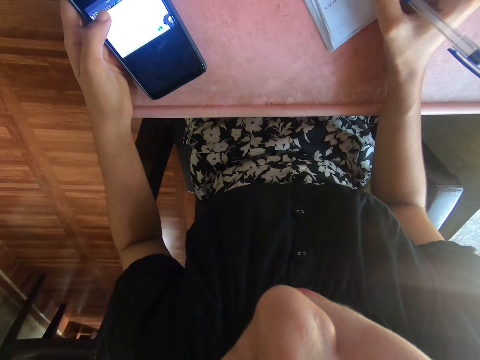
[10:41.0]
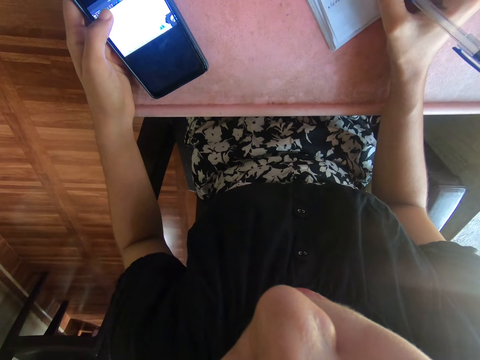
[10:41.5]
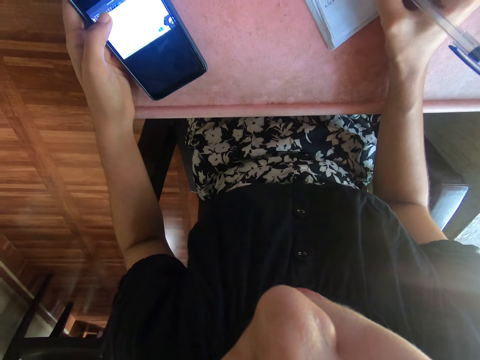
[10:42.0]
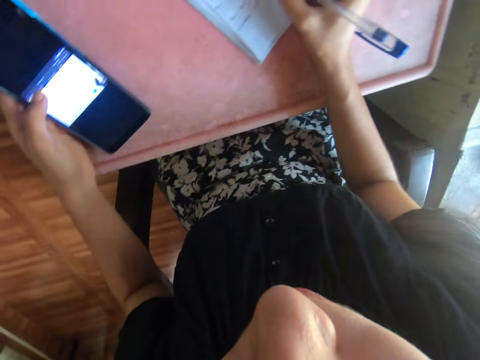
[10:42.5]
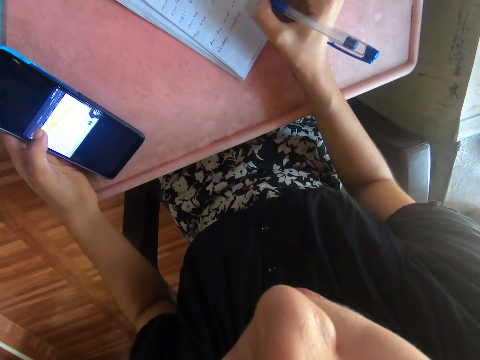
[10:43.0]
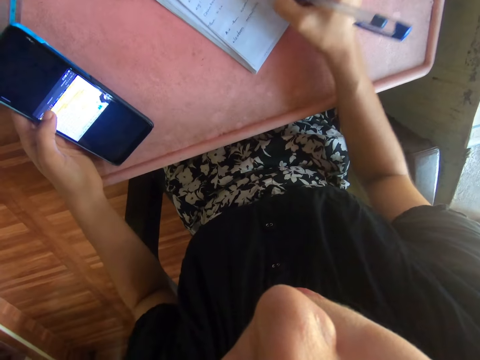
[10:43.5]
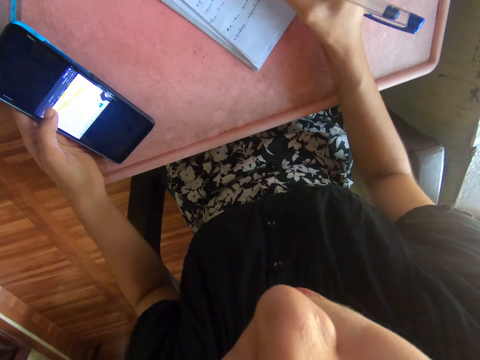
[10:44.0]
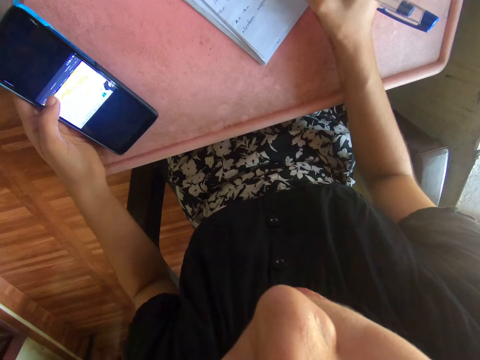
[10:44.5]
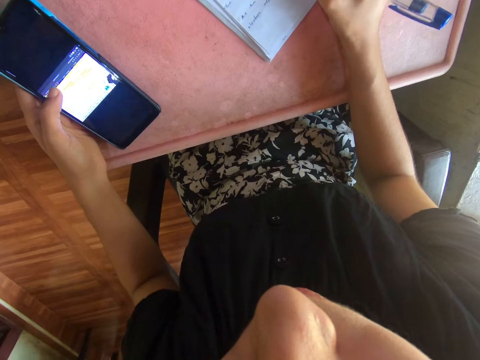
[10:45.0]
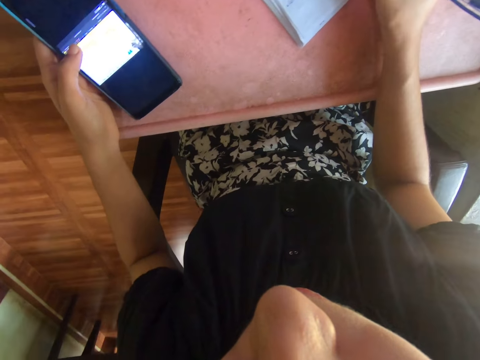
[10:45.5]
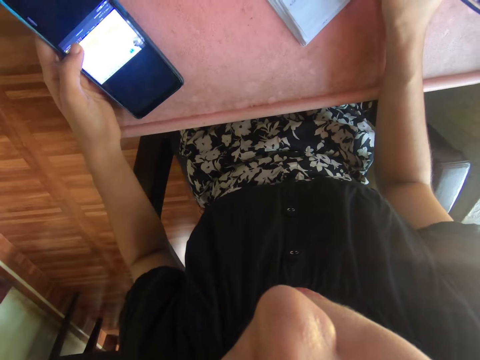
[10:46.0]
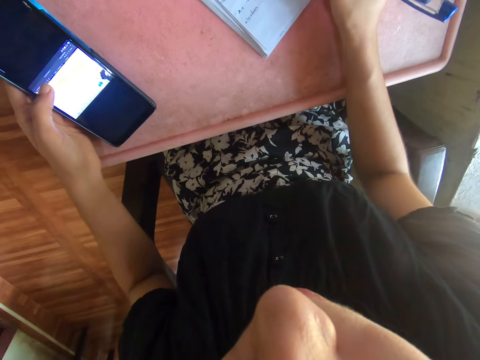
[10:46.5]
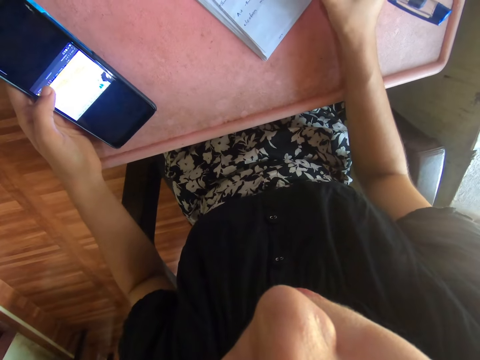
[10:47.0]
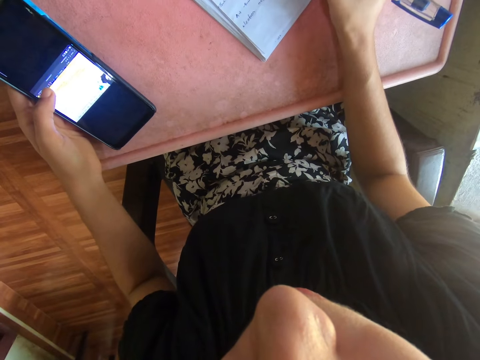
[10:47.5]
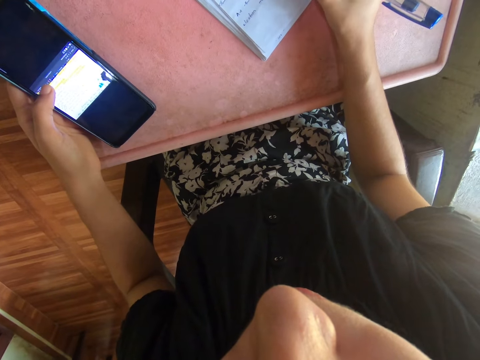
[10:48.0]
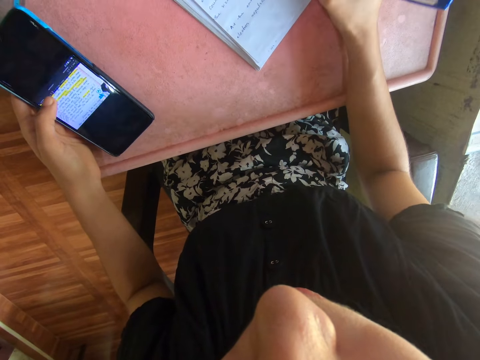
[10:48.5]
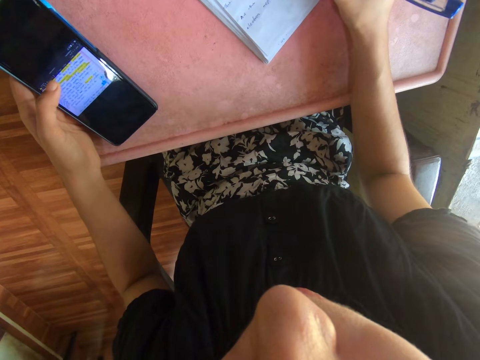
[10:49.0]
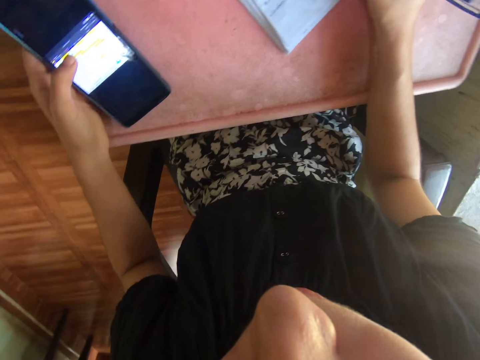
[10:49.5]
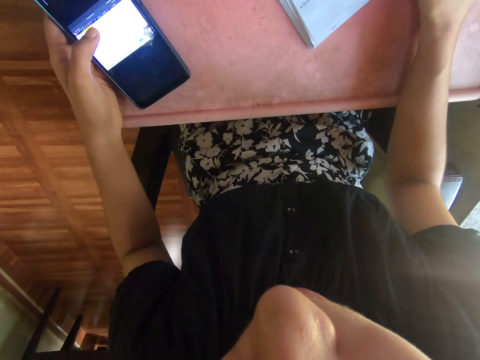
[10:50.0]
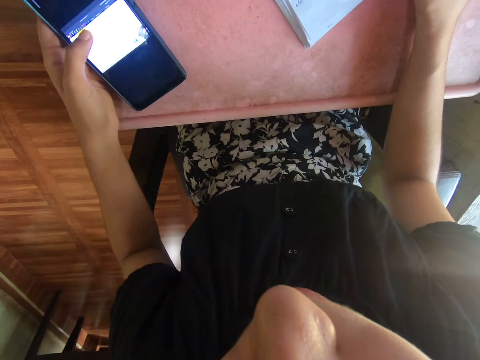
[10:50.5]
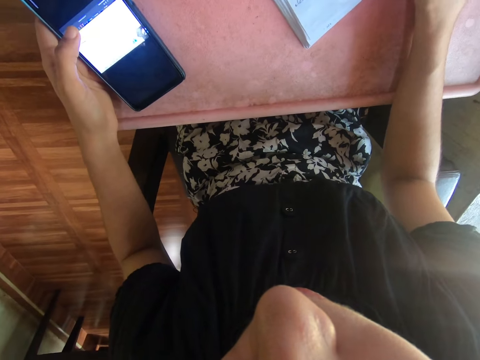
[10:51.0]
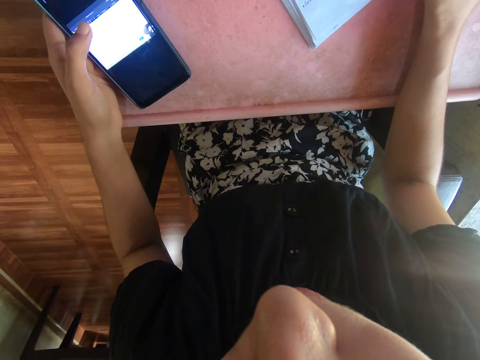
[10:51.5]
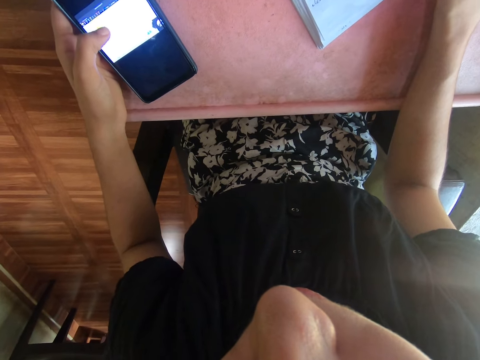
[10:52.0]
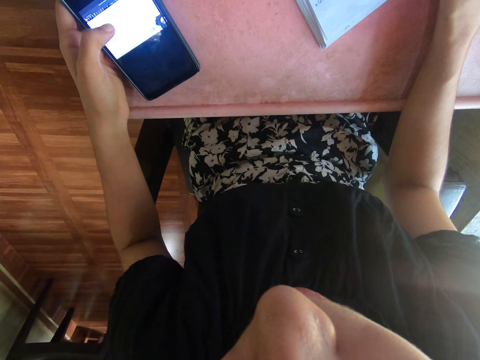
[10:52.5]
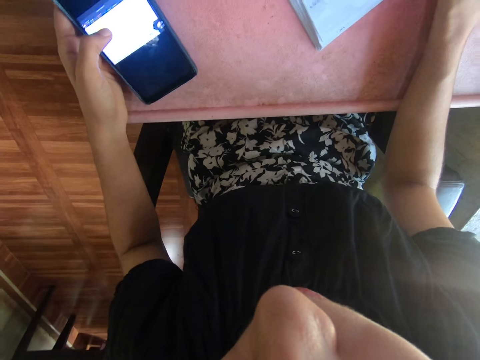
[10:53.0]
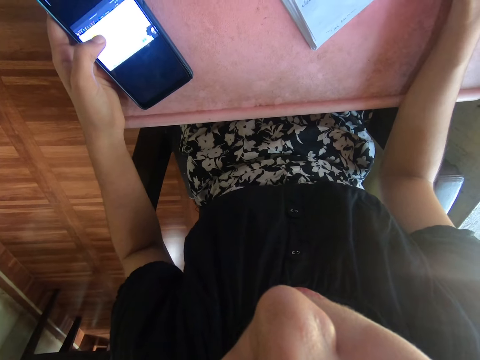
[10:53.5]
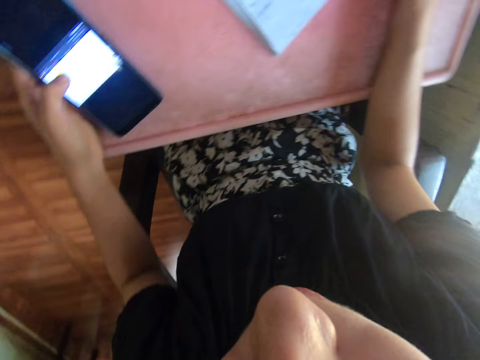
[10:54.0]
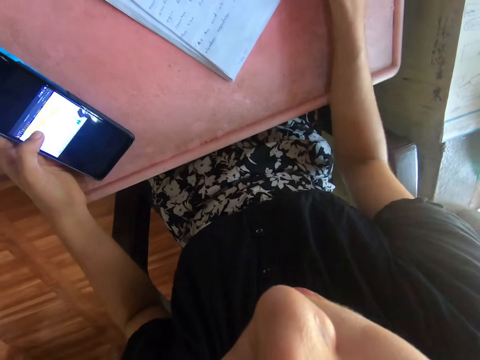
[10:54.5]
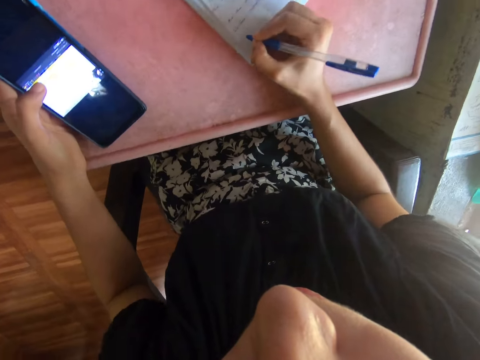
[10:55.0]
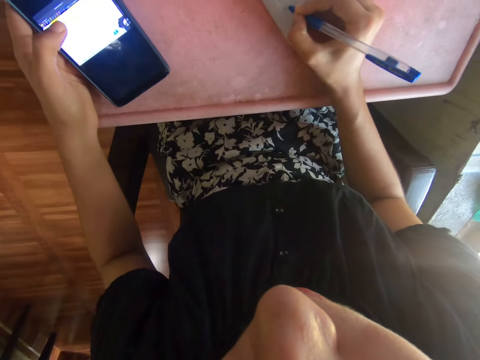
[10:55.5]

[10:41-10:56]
The camera wearer touches a screen. They write notes.

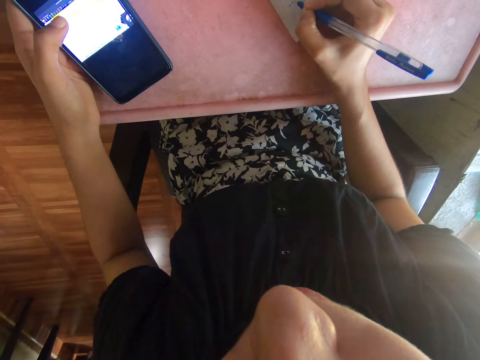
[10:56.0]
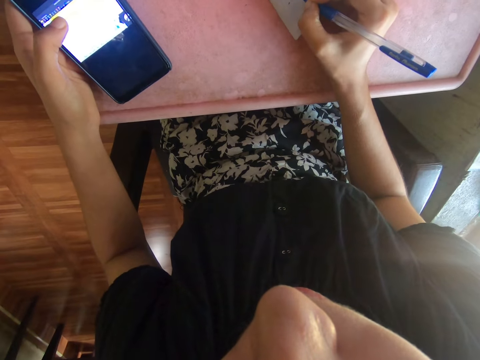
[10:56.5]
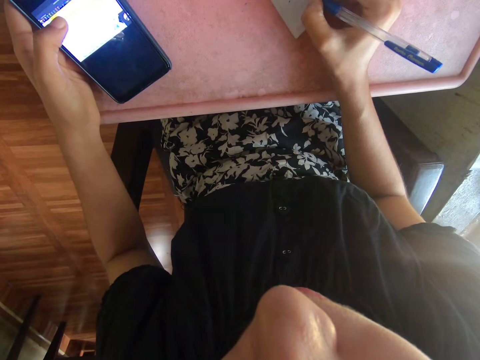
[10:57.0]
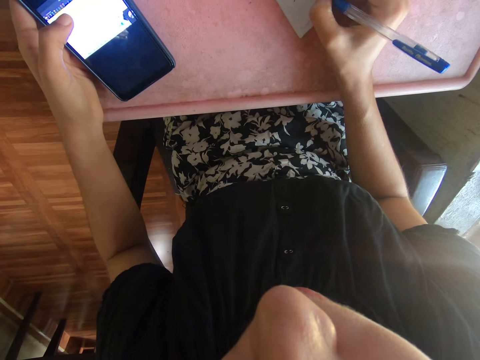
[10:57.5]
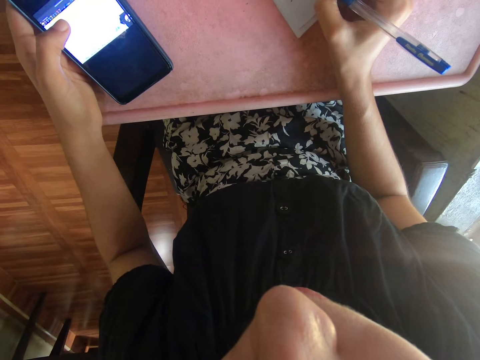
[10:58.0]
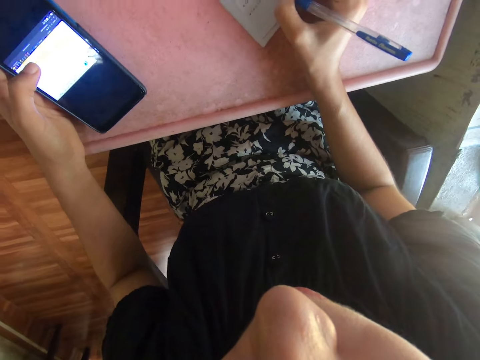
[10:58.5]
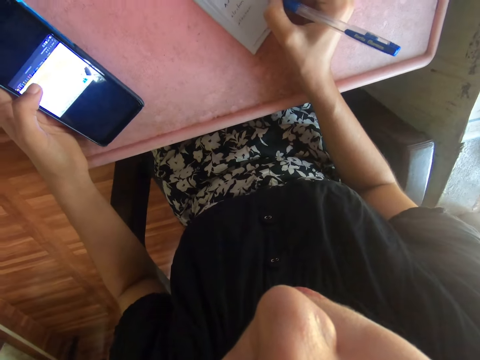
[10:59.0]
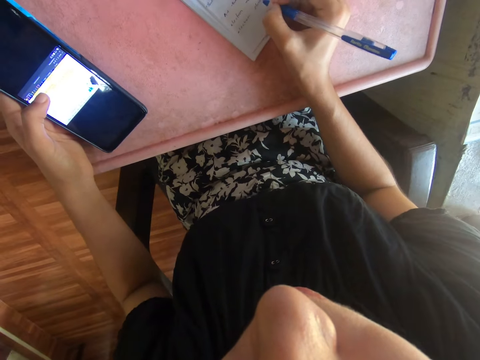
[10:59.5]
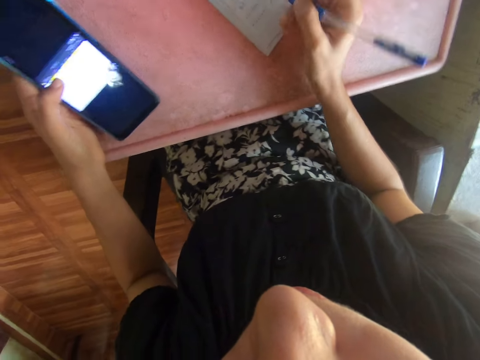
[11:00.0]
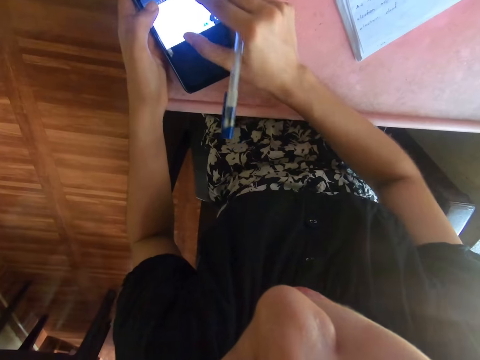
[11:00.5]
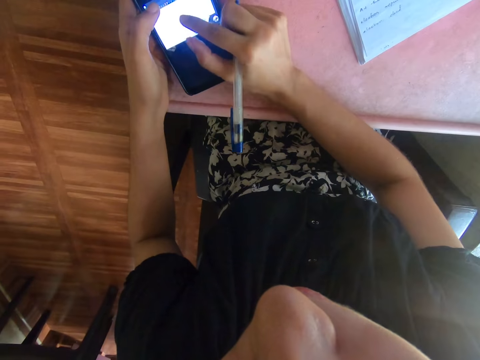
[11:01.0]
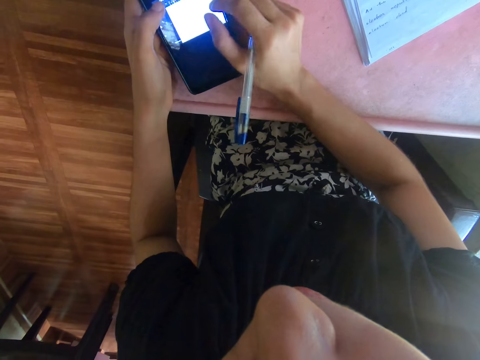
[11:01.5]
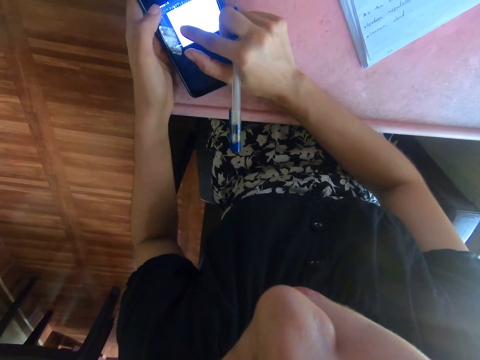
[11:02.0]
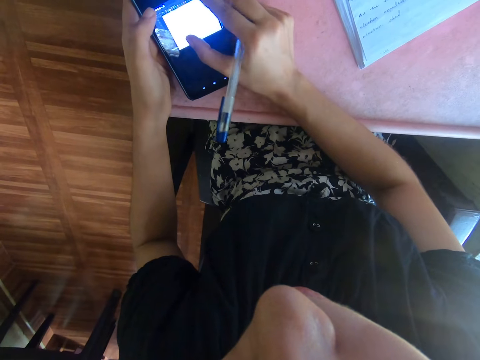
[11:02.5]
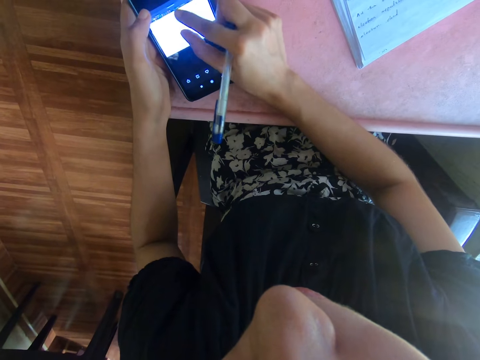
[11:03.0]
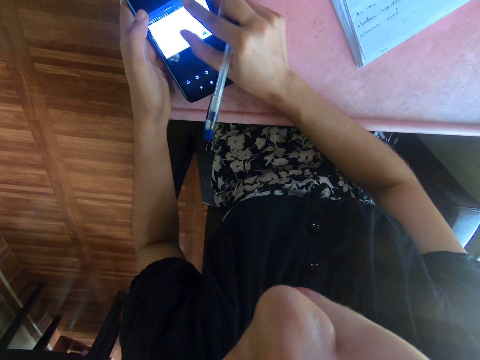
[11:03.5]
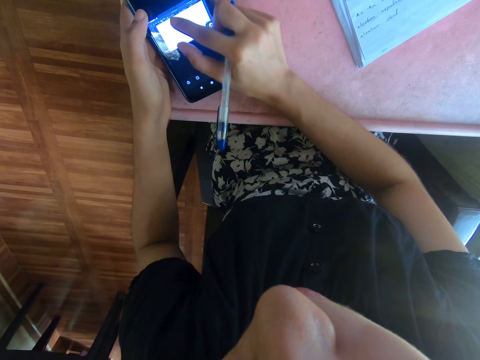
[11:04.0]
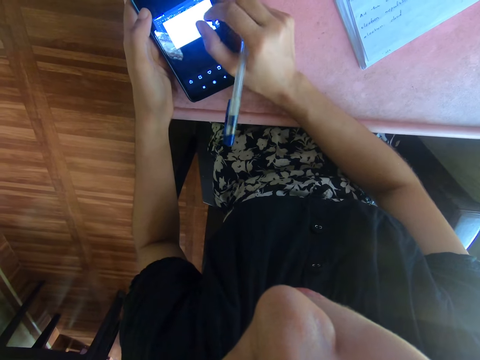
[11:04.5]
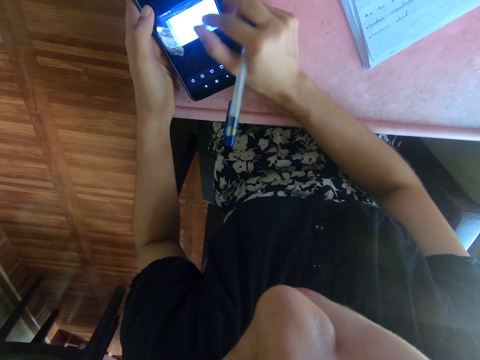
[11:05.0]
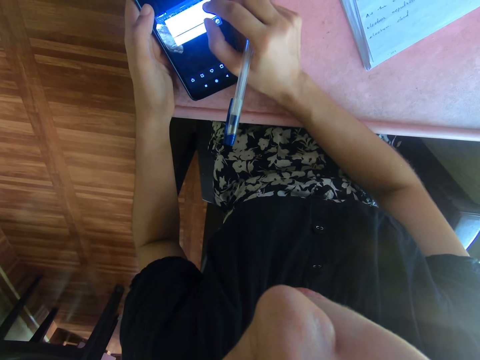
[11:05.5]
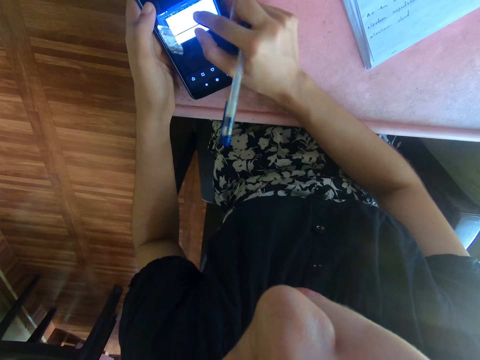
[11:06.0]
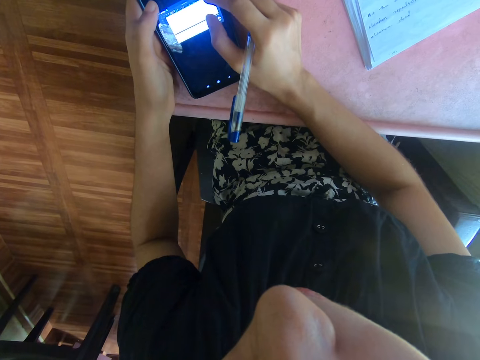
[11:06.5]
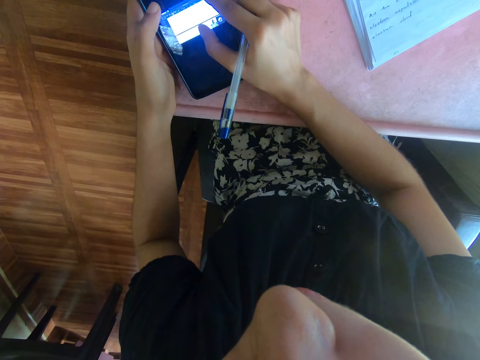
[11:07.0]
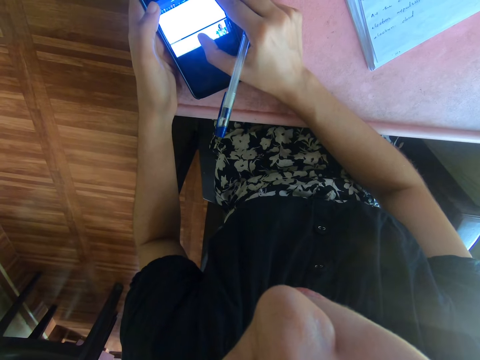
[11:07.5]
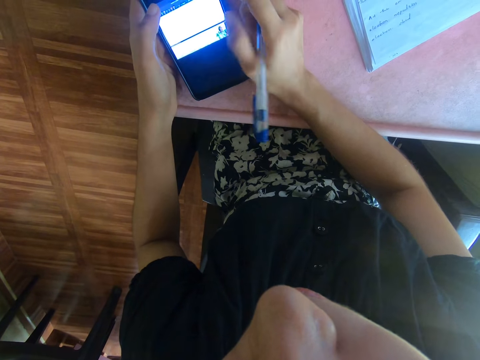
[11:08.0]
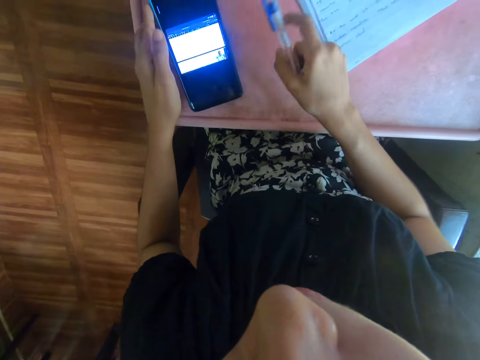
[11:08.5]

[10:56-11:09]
The camera wearer touches a screen. They zoom the picture on the phone. They put down the phone and a pen.
